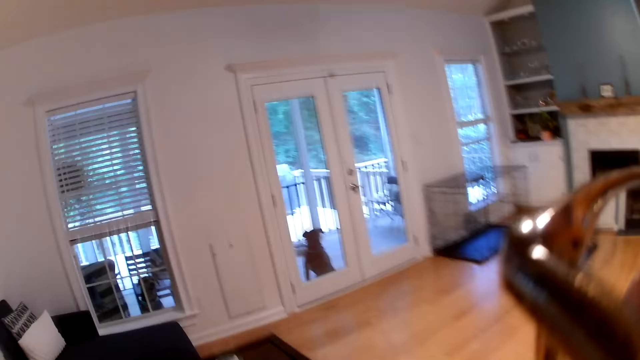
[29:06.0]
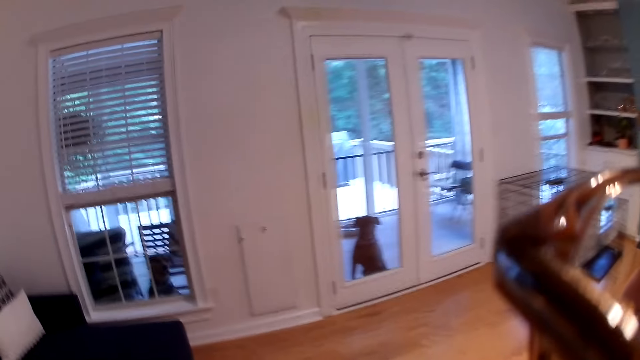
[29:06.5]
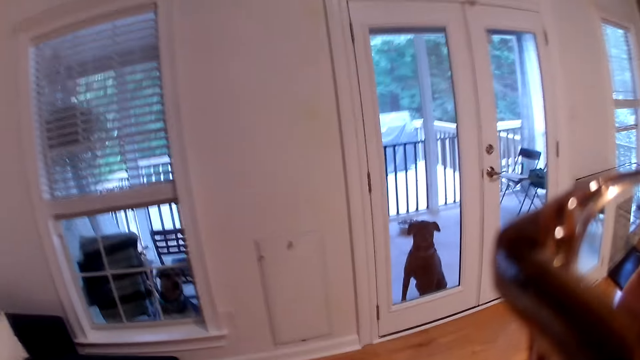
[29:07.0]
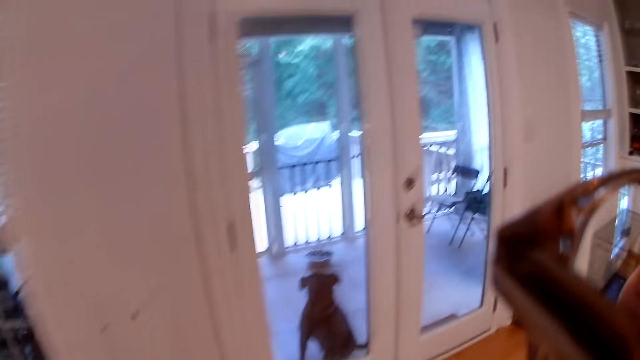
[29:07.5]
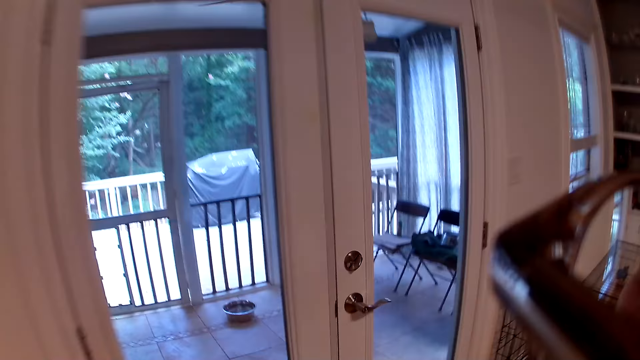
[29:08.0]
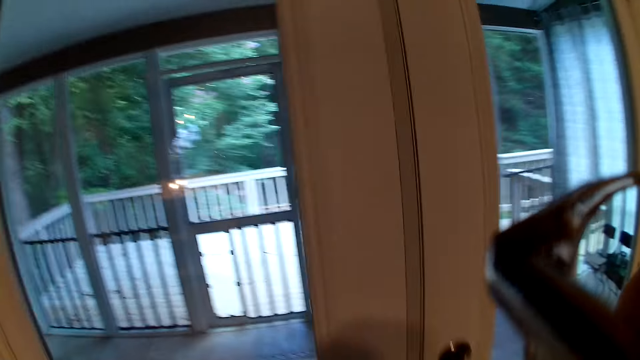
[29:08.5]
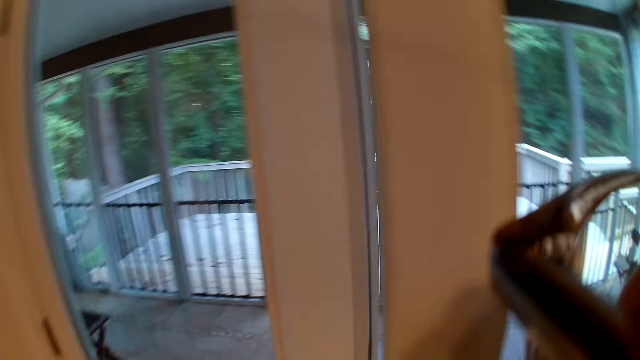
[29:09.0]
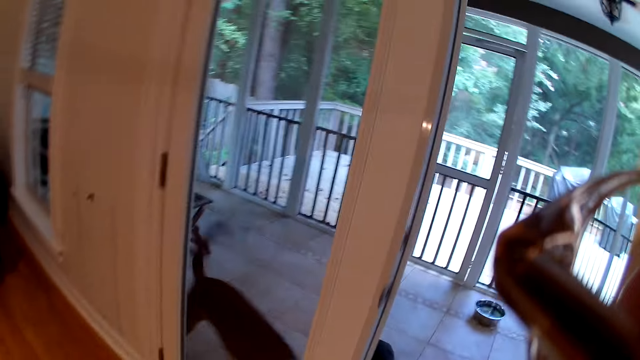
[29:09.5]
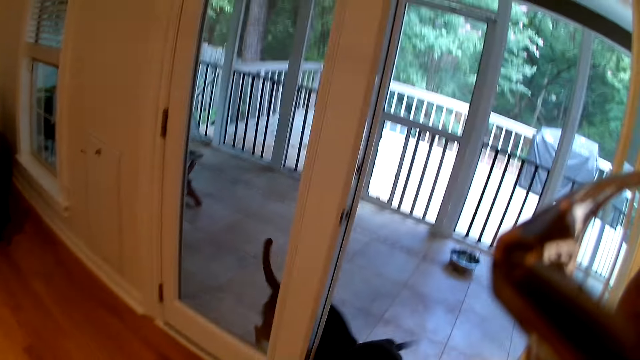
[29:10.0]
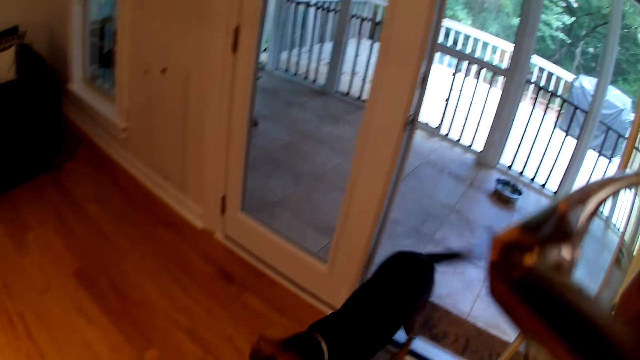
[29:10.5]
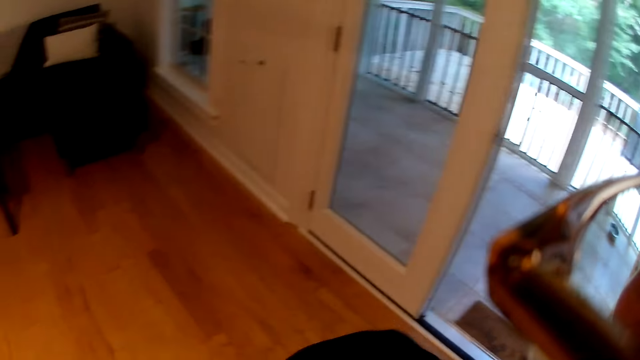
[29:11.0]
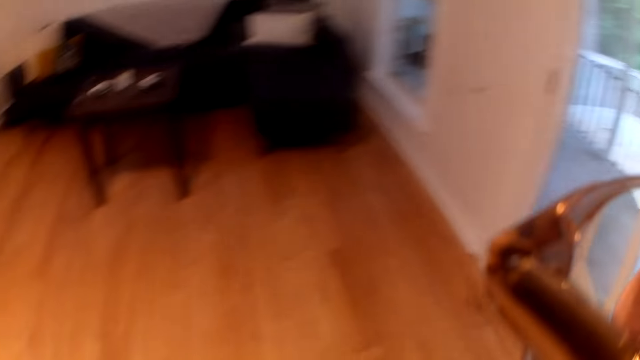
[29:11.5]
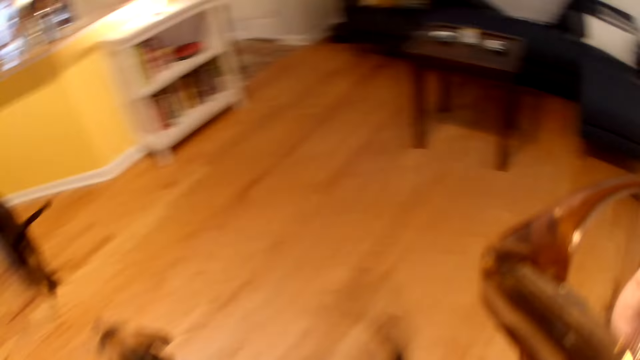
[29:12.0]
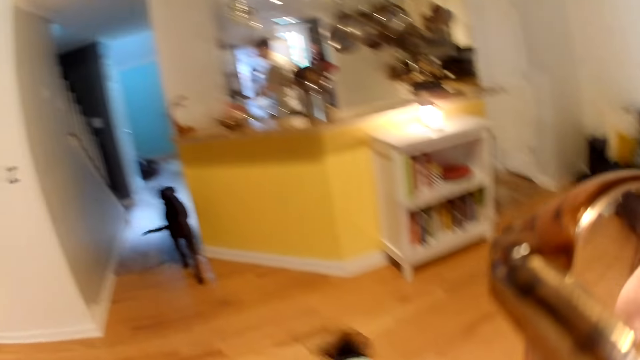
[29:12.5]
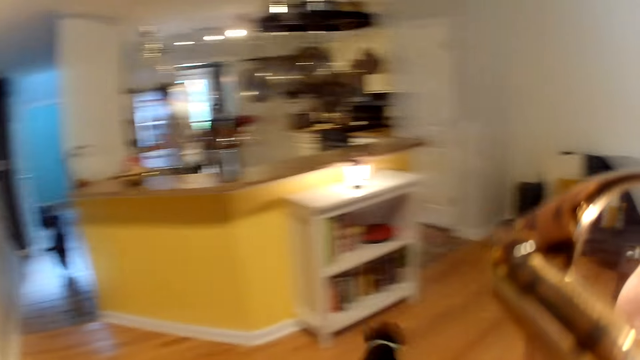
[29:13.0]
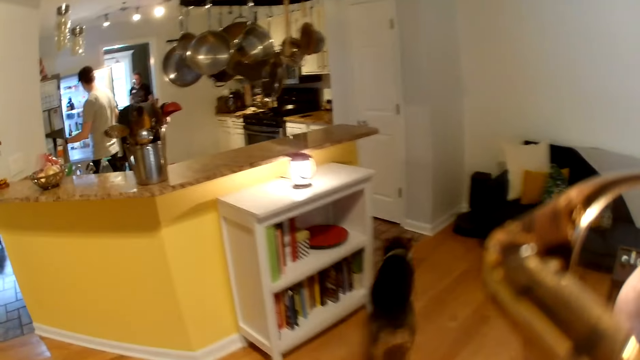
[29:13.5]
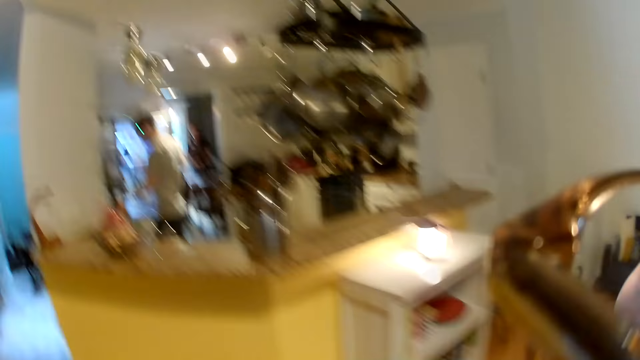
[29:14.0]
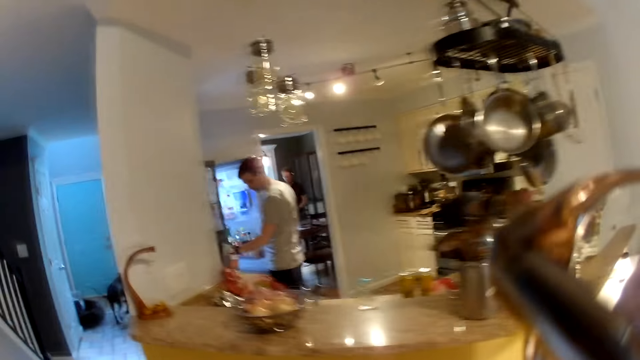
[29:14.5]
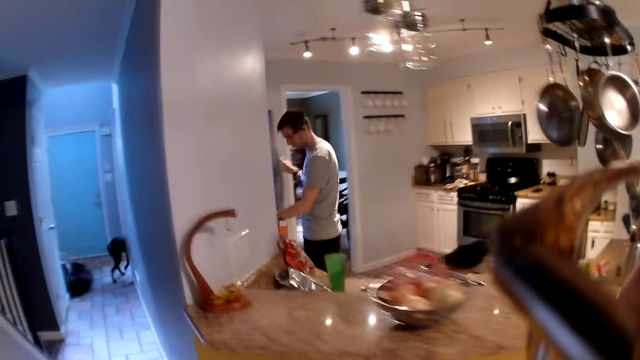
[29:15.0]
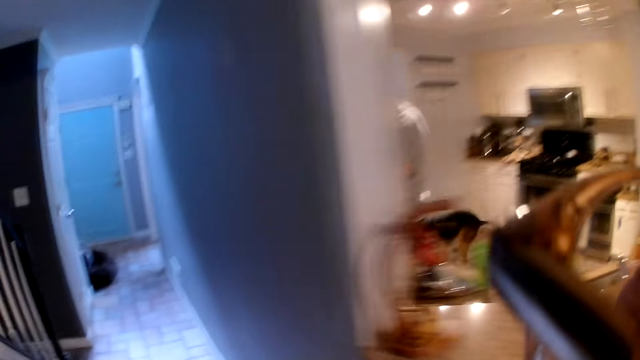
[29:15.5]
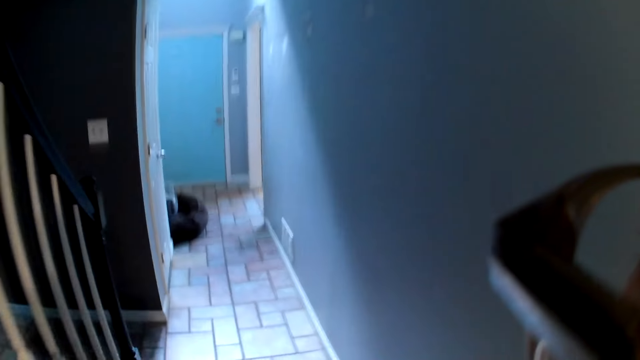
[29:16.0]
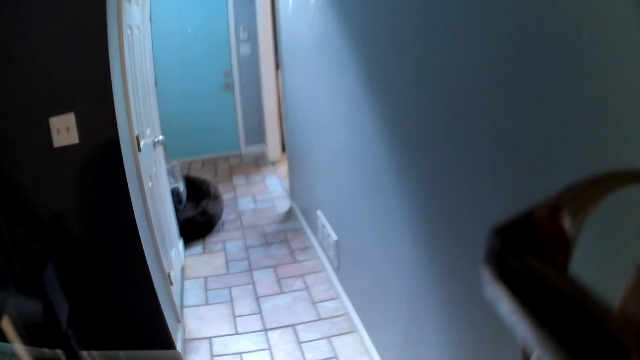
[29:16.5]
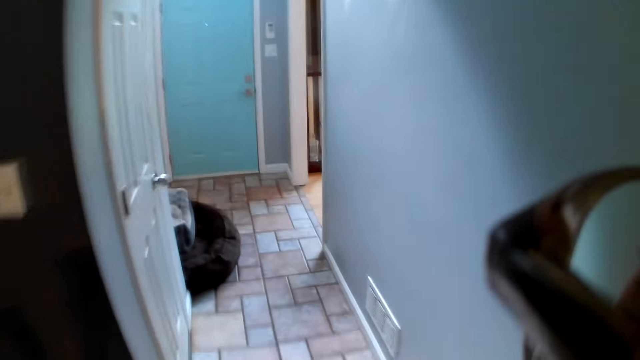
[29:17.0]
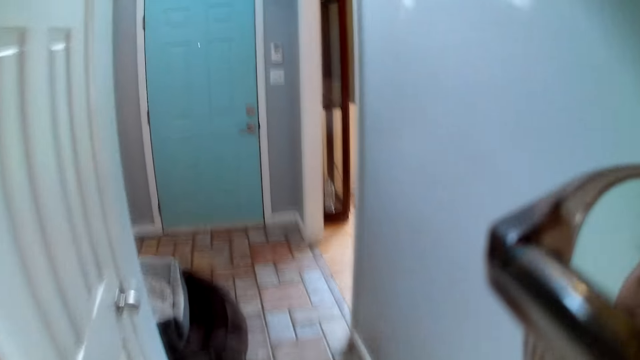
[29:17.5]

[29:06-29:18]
The camera wearer converses. She opens the door with her right hand. She turns back and walks forward. She converses.

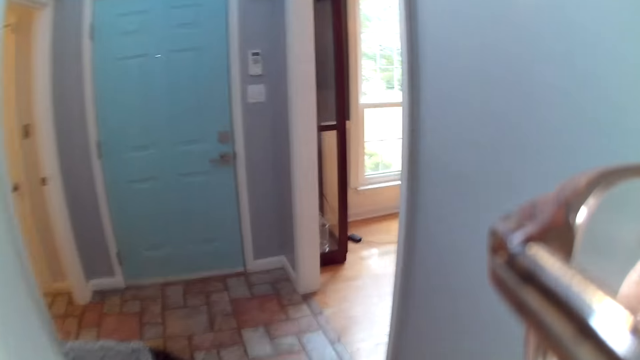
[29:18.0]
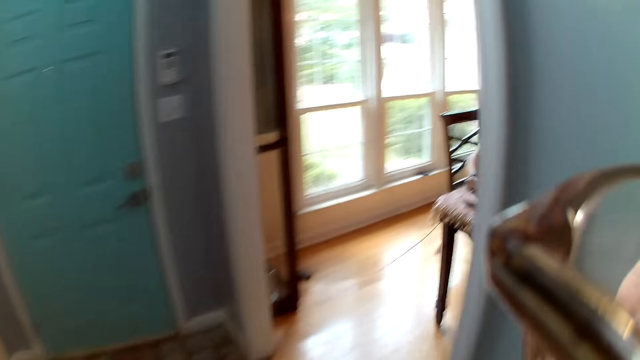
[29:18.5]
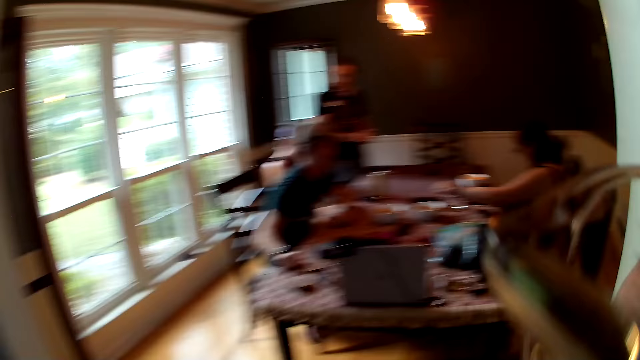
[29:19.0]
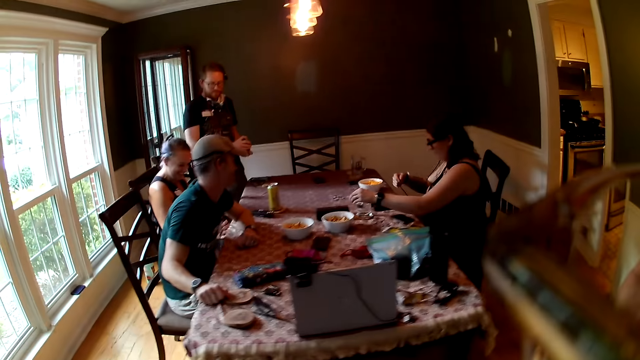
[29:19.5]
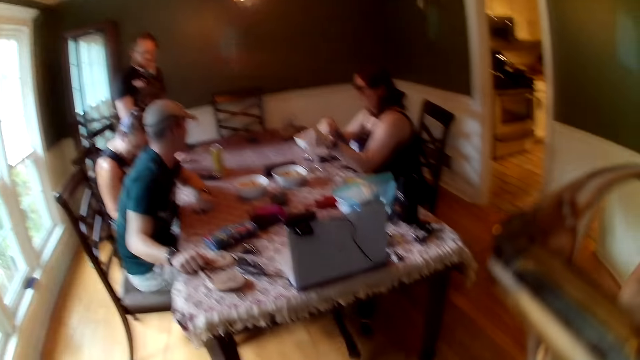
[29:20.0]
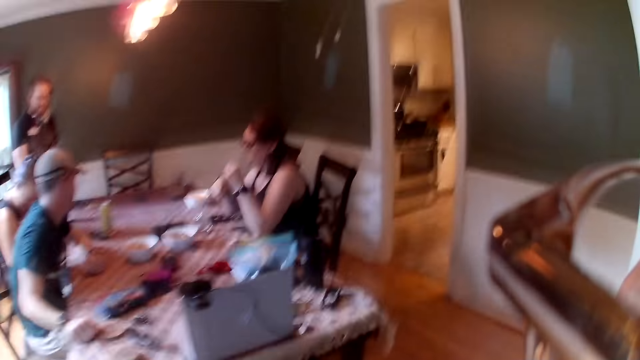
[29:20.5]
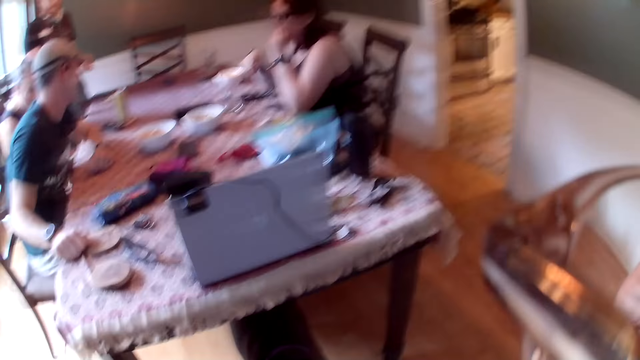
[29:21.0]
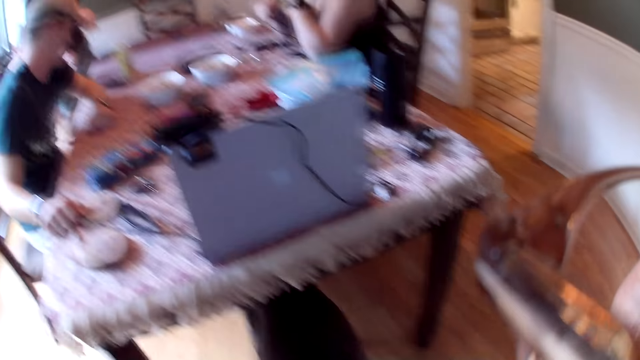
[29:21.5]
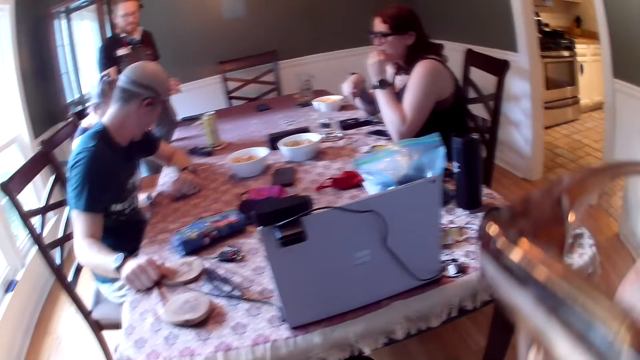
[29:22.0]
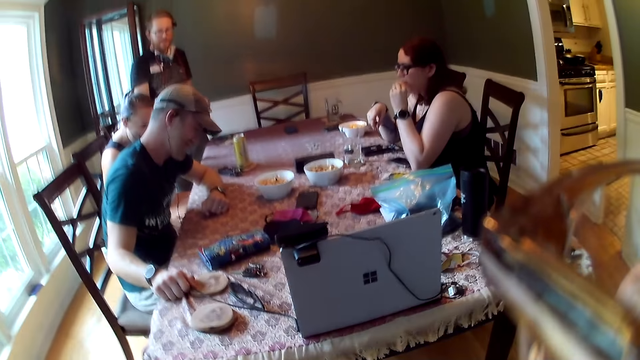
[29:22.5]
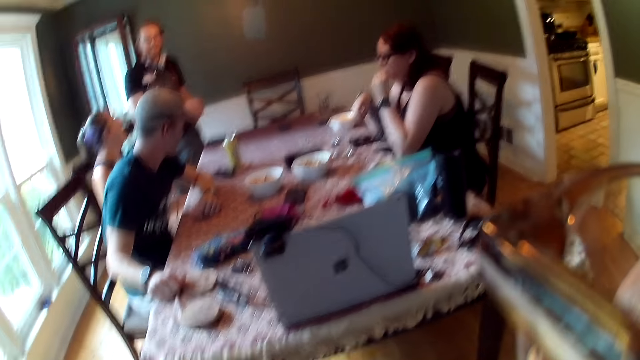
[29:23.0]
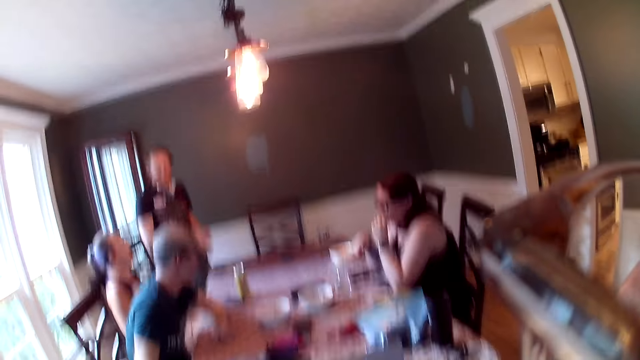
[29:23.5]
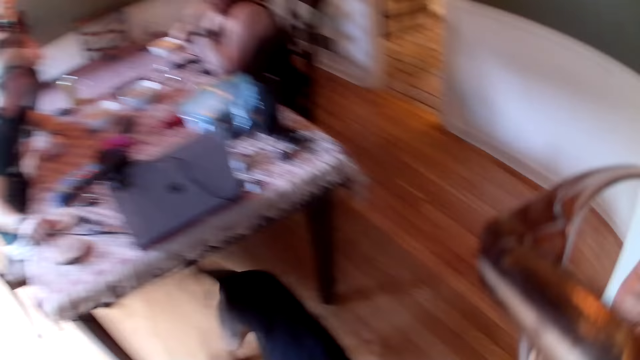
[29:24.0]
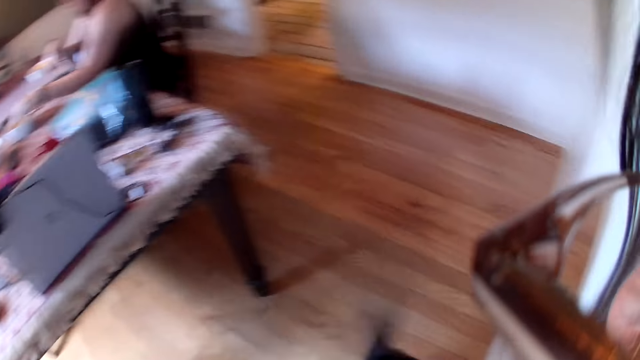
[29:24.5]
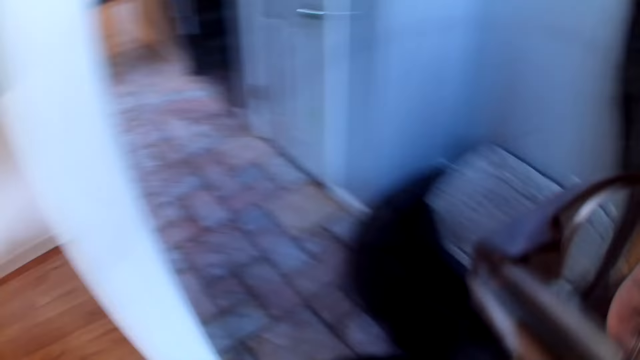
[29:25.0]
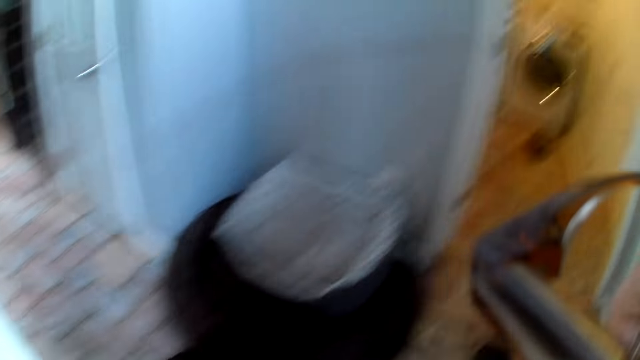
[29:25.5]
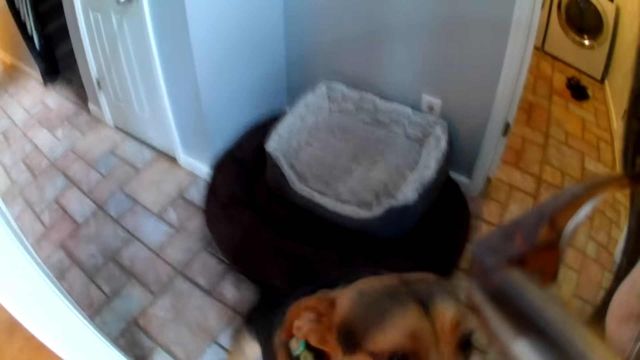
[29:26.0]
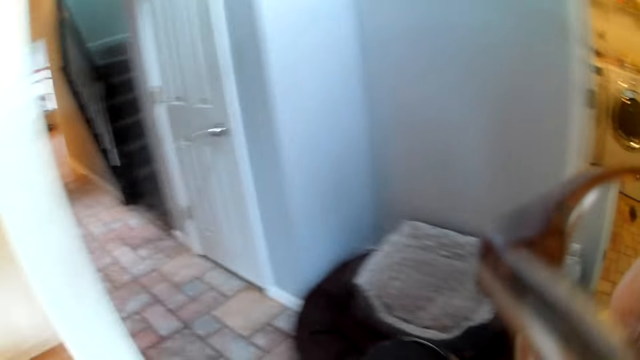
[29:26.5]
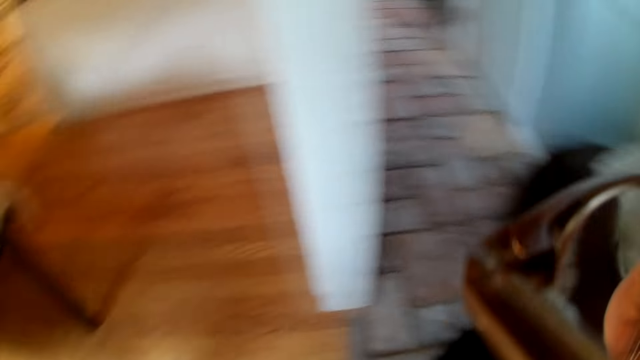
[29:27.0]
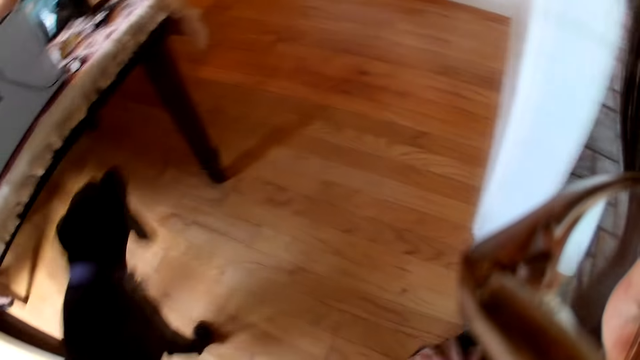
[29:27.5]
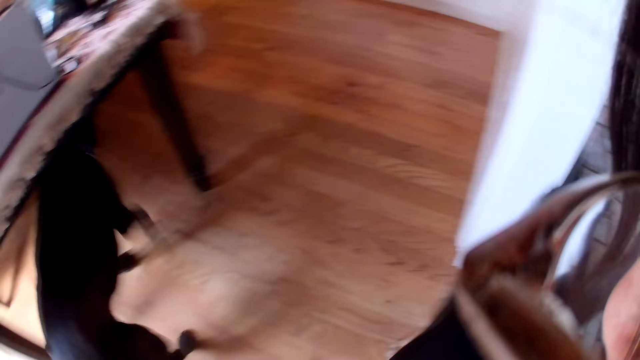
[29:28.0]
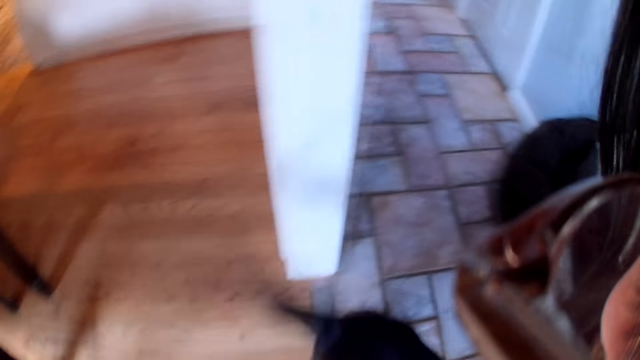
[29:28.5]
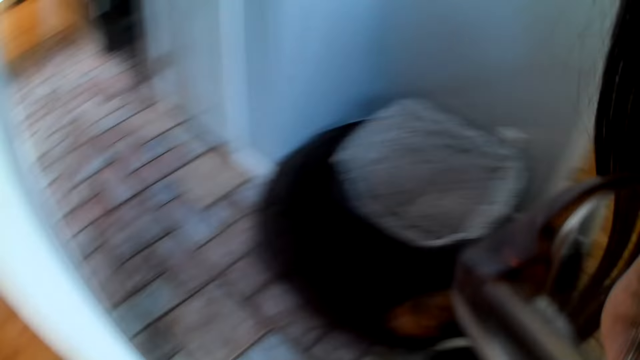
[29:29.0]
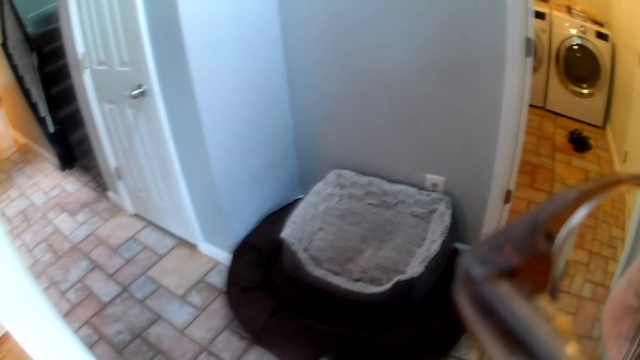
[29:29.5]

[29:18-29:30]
The camera wearer turns right. They look forward and turn back. They interact with two dogs. They interact with the dogs again.
